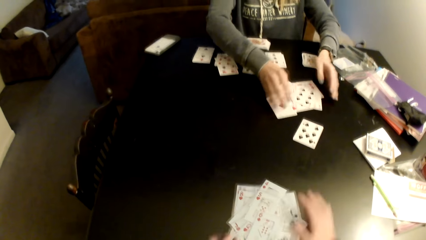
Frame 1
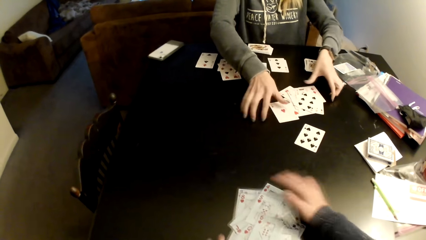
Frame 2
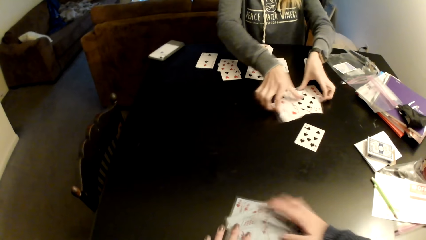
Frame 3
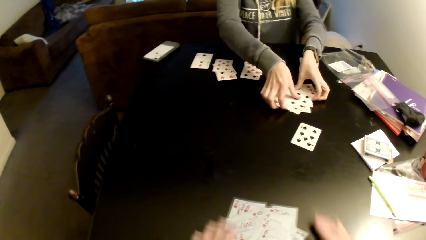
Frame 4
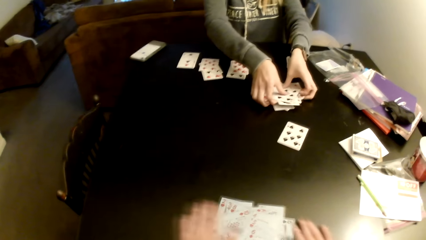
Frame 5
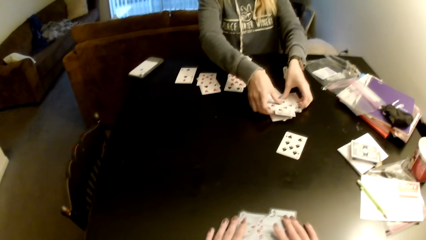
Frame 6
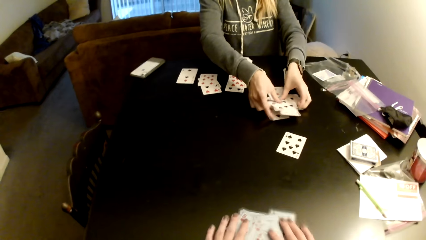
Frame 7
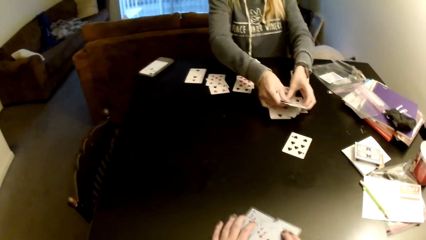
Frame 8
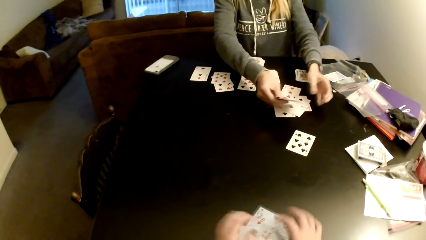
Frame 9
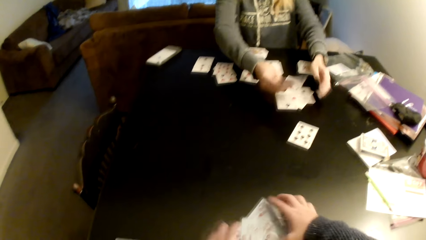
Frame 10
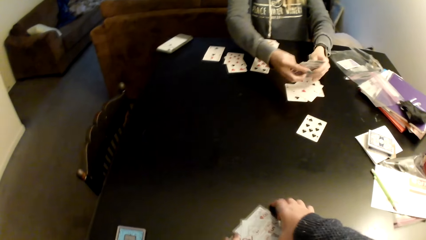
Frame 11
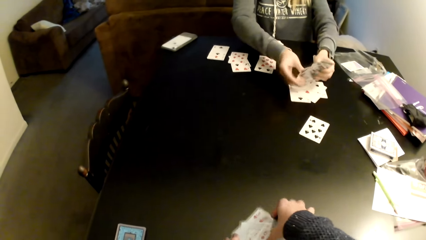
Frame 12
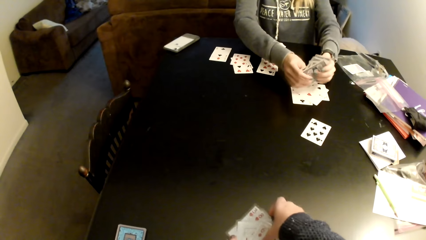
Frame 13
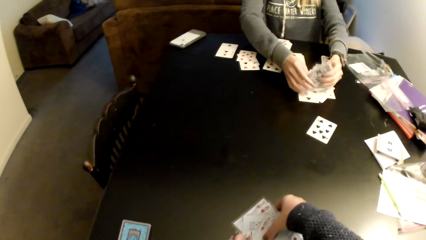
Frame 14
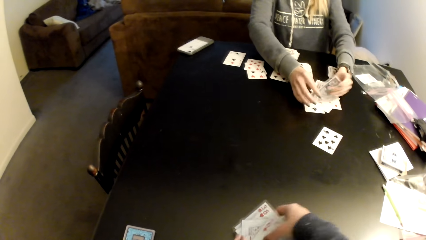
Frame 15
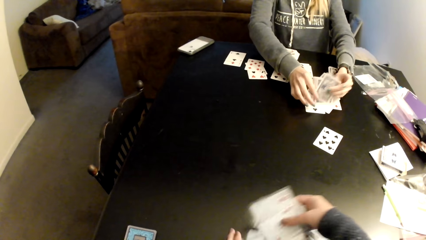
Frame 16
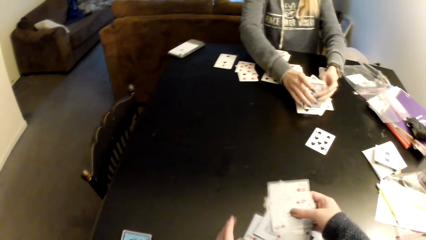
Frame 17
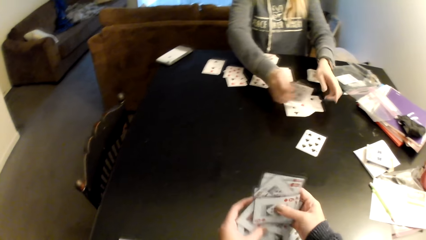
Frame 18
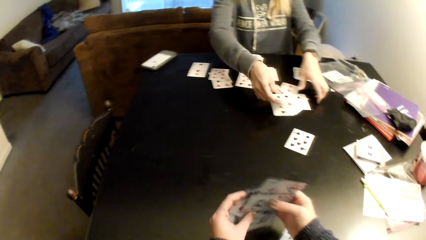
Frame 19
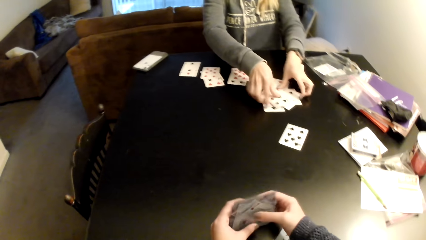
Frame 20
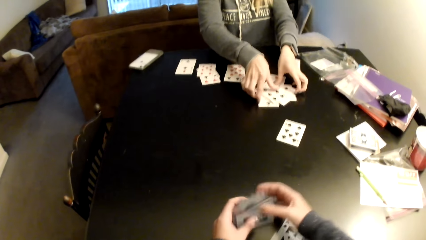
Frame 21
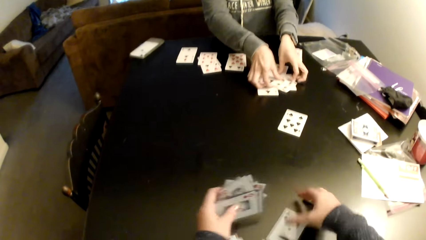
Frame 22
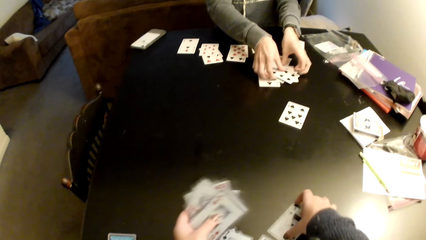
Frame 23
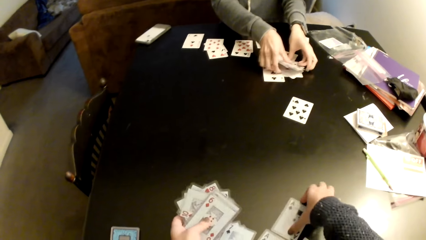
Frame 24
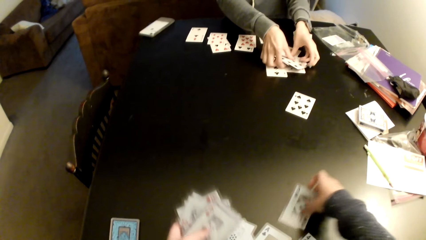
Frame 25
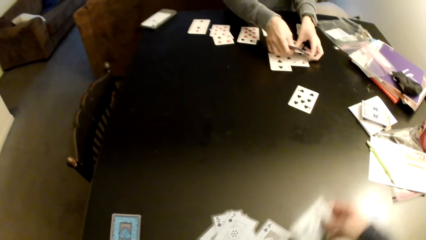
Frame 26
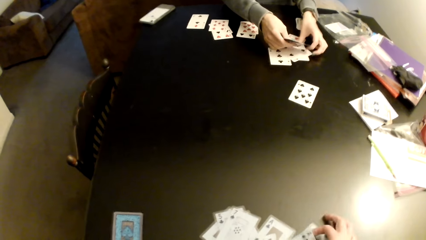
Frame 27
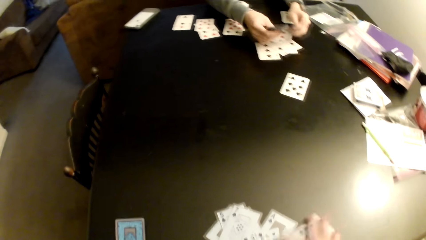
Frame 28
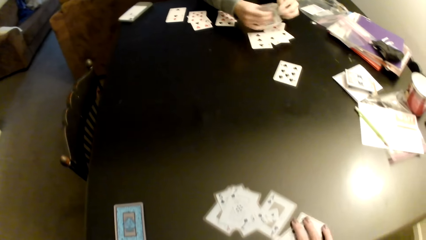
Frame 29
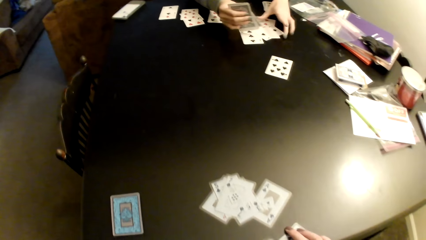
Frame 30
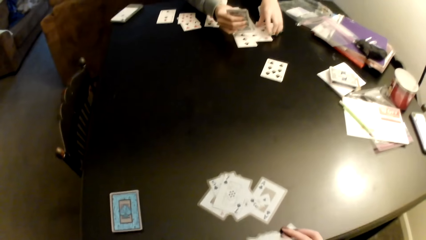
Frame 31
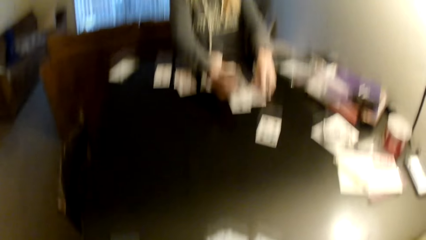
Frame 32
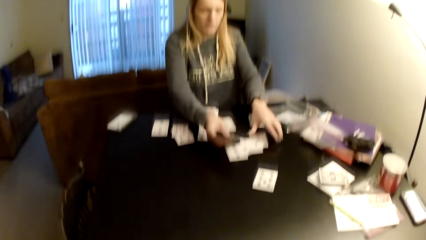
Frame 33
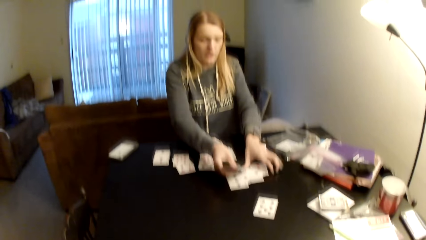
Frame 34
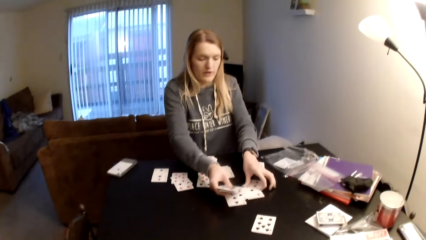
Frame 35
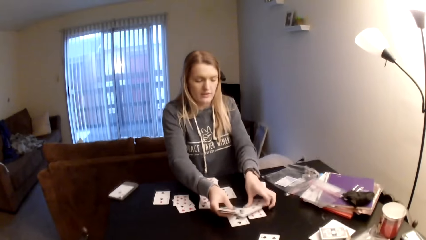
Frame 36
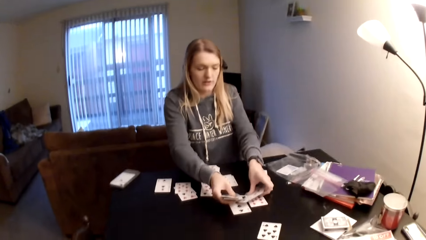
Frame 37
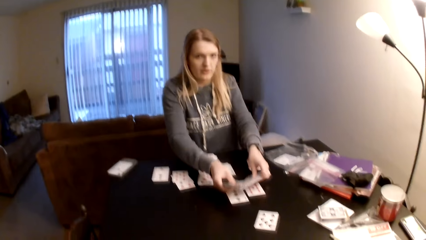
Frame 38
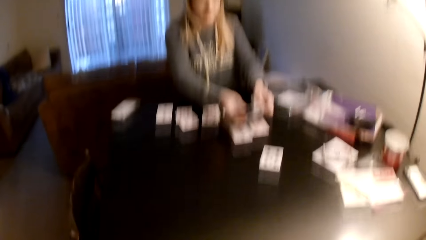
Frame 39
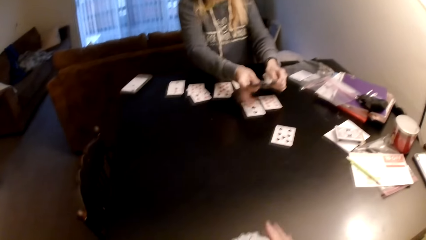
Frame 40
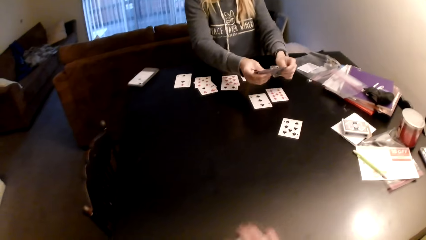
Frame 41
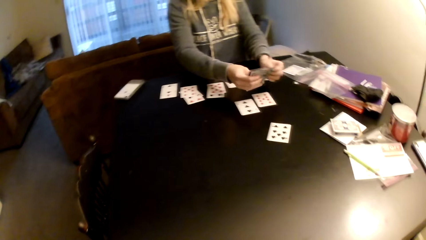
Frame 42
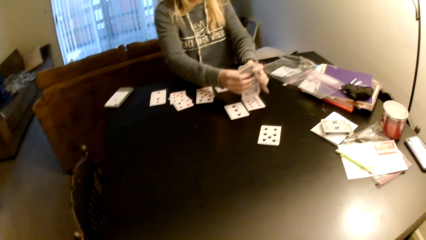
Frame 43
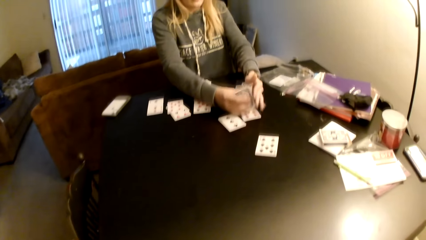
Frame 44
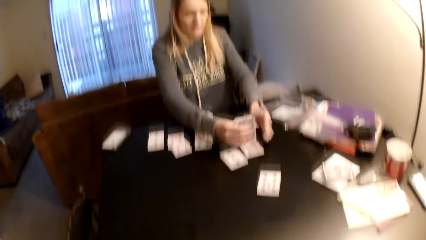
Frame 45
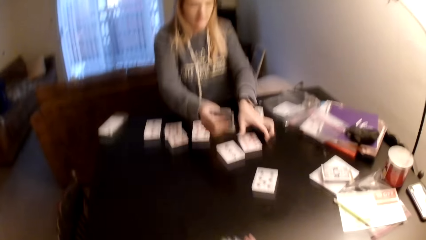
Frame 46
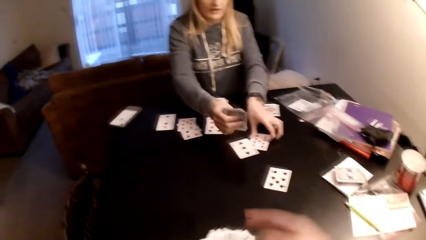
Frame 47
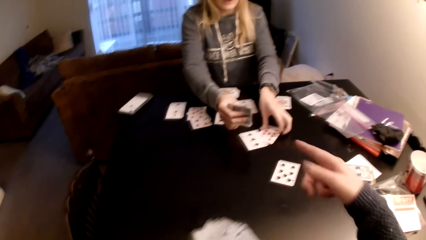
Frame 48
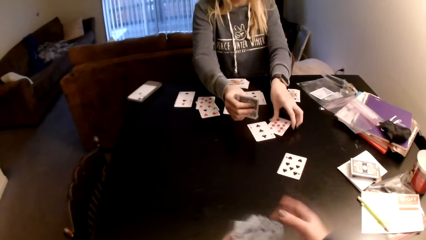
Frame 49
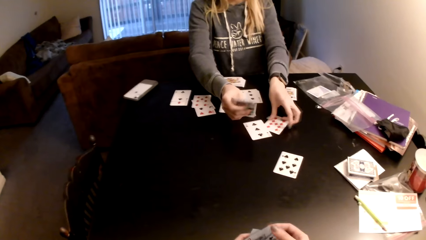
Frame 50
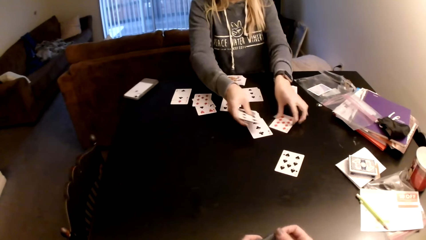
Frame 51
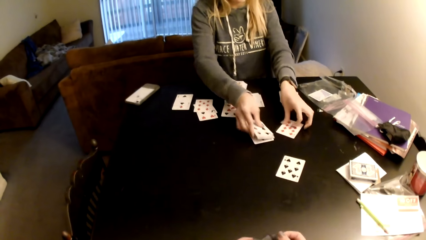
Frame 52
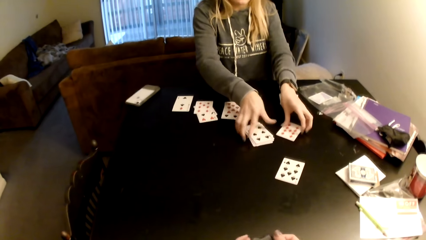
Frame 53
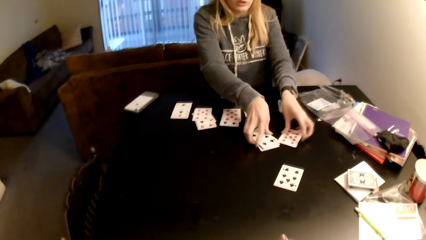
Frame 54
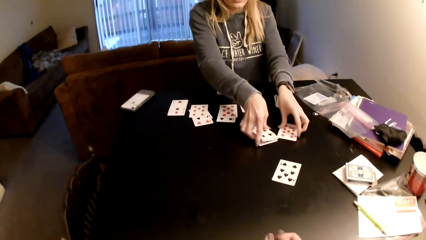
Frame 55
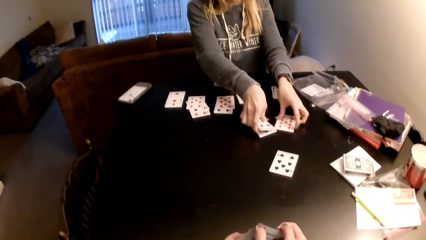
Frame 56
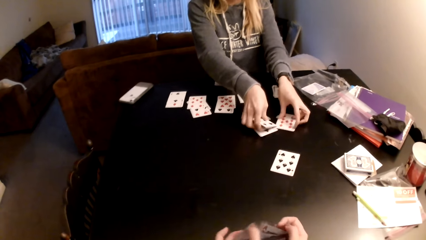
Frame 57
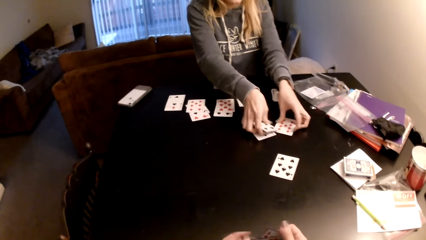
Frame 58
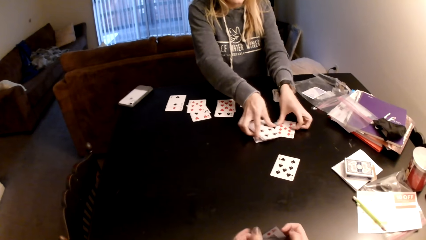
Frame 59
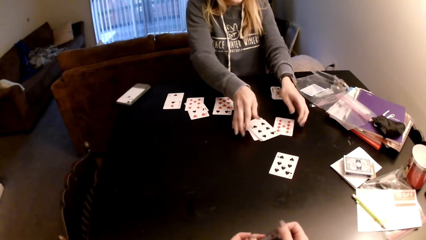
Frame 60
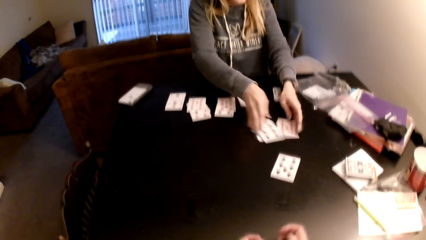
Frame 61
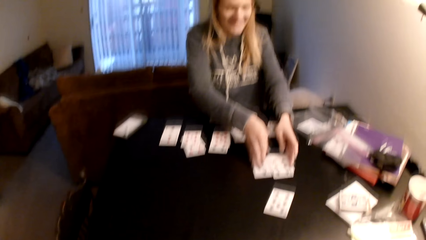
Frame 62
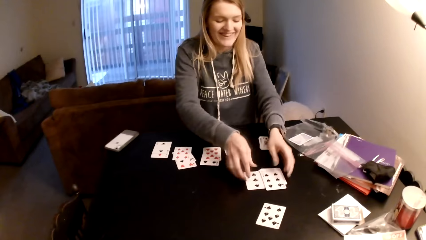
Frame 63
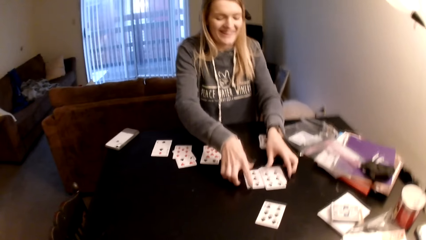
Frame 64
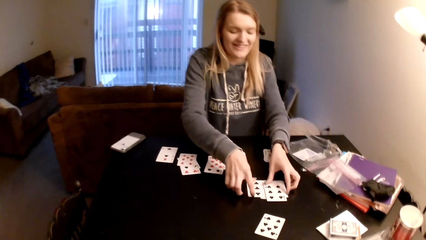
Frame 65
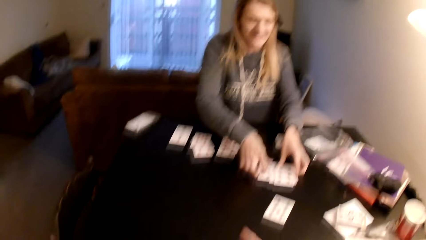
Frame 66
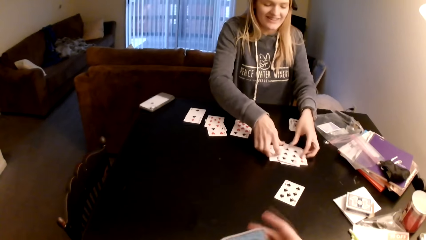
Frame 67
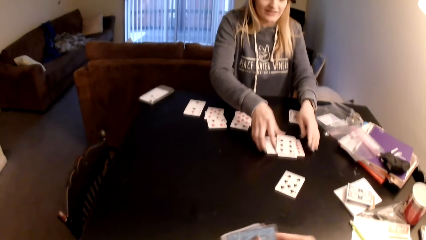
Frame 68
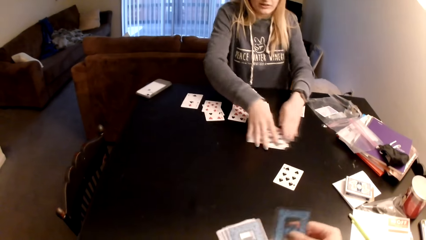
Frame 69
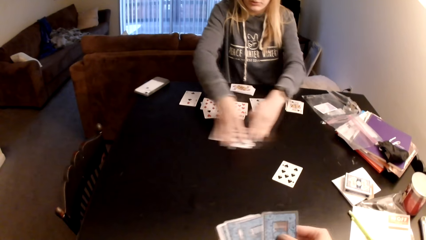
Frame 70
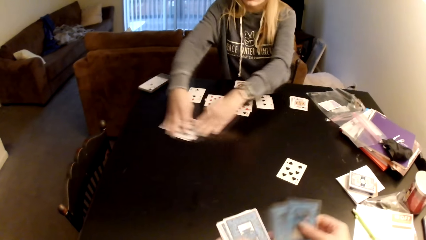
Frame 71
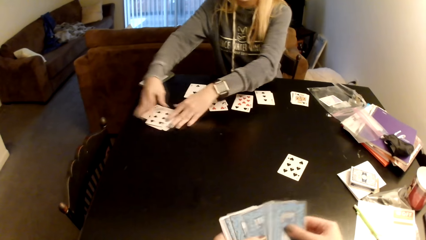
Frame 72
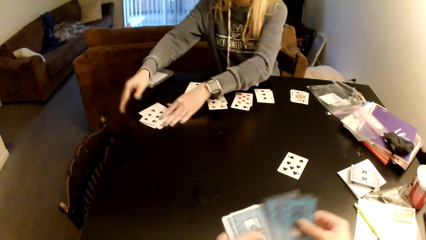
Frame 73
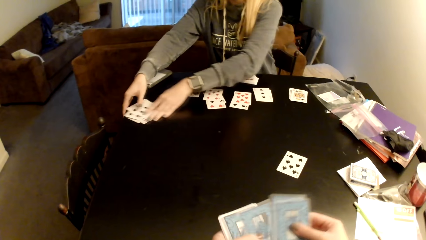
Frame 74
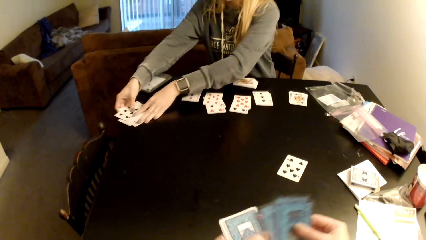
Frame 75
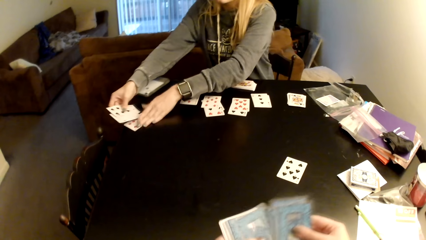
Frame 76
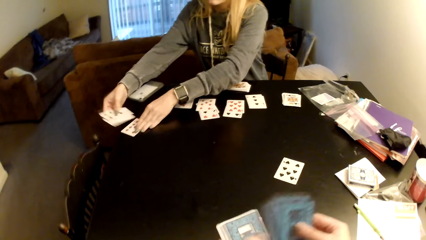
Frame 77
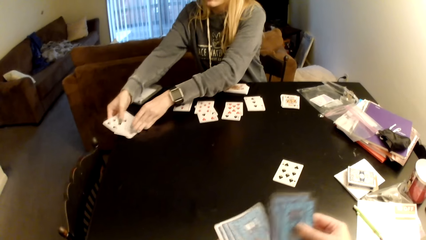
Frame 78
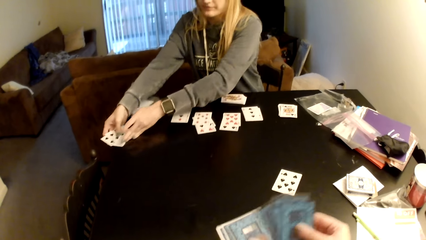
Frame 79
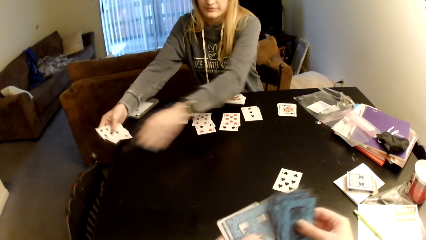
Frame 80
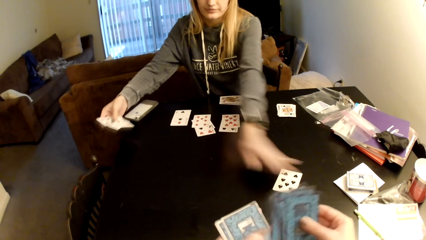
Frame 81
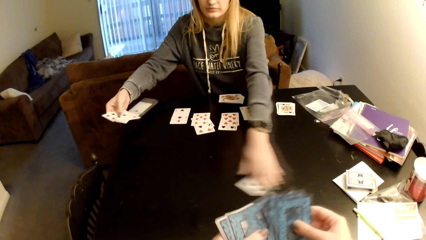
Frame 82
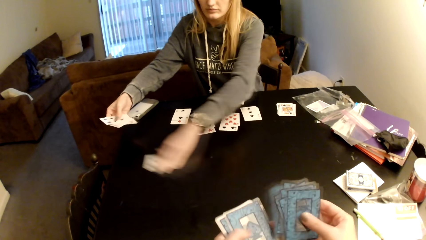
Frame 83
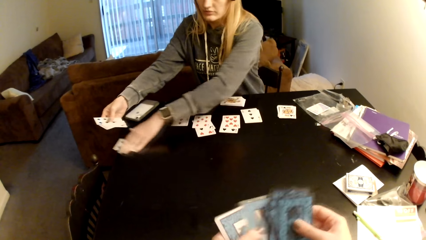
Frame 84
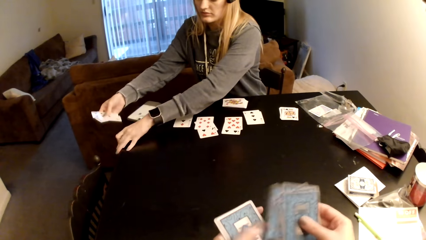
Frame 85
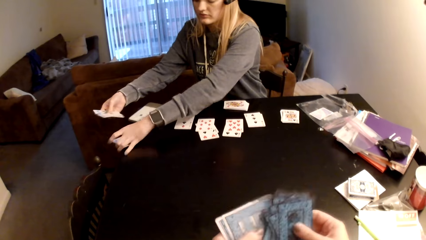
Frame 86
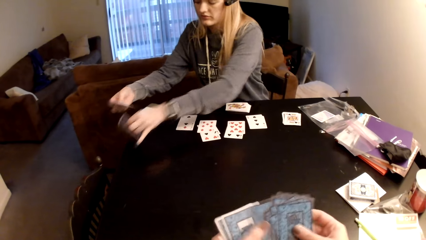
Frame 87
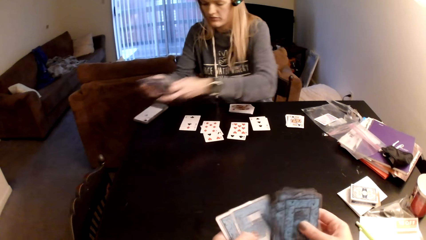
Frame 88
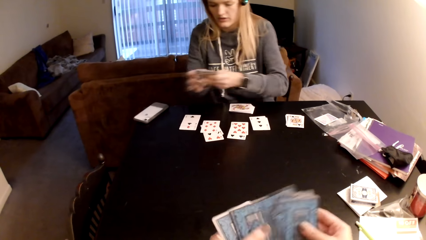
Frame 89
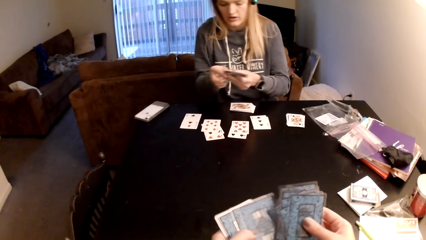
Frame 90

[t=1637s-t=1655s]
The camera wearer collects cards. She arranges cards on a table. A lady assembles cards on the table and picks up cards from the table. The camera wearer points at the lady. She assembles cards on the table. The lady drags cards on the table. The camera wearer counts the cards. She sorts cards with her hands. The lady picks up a card.
